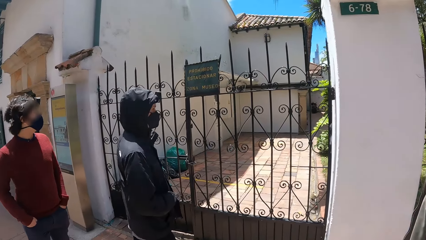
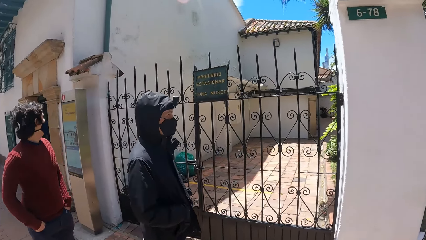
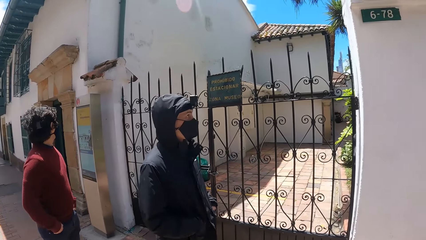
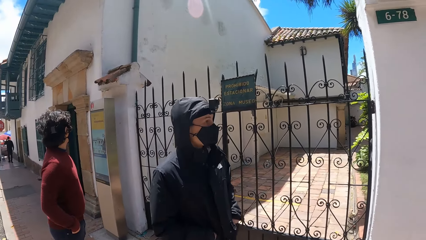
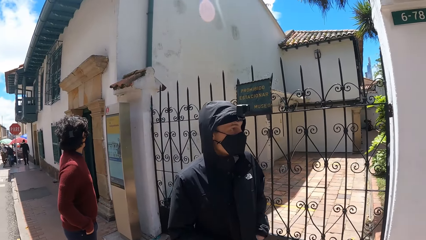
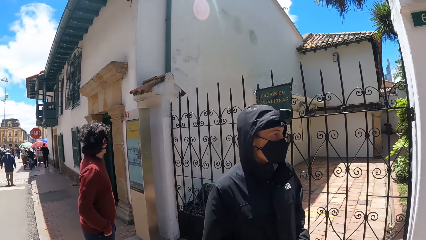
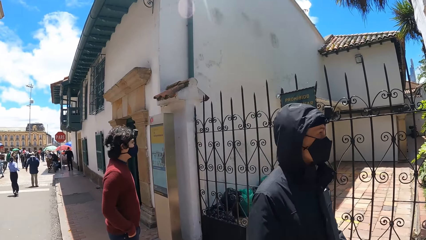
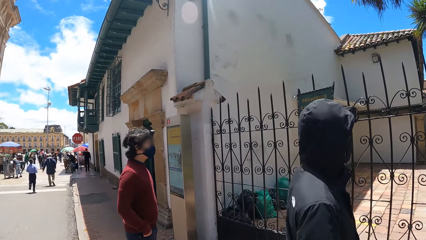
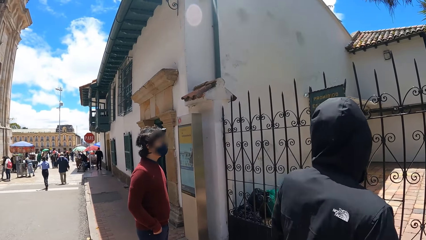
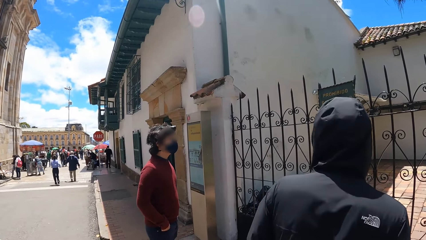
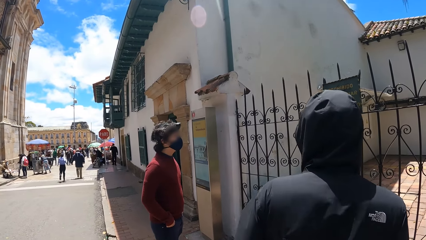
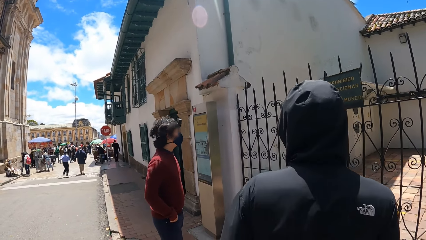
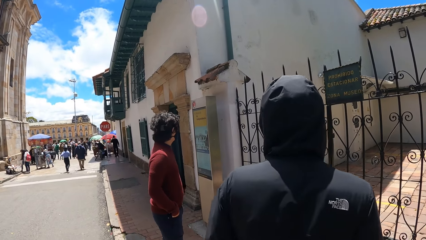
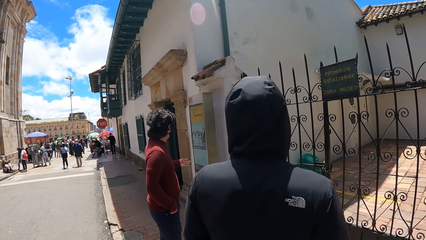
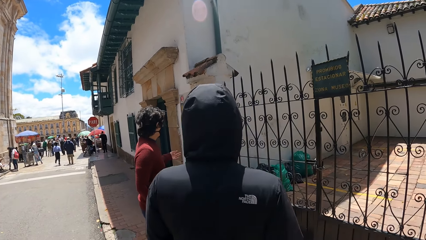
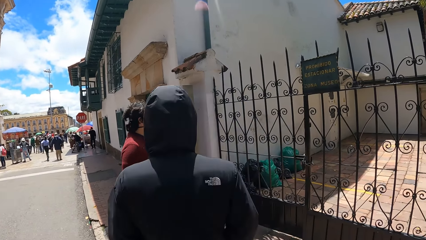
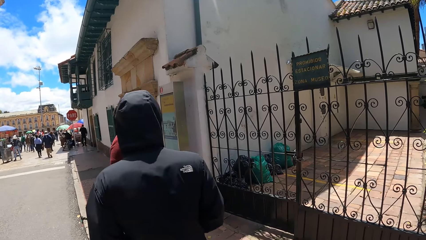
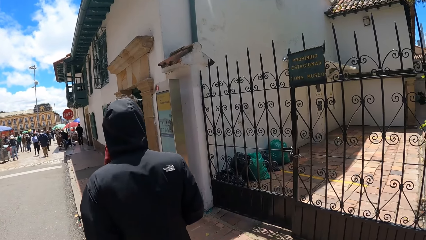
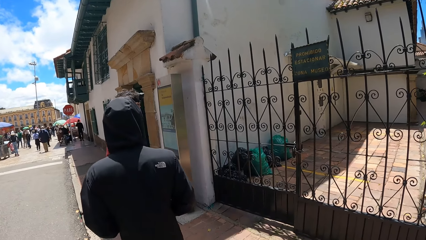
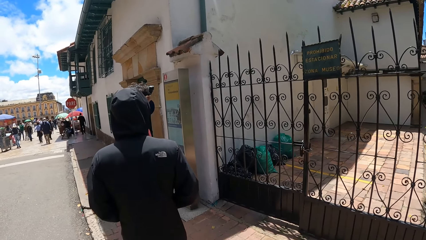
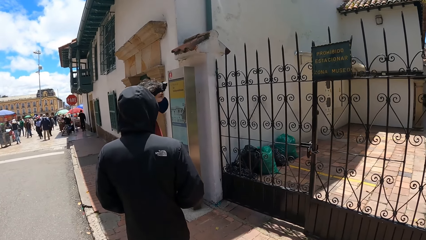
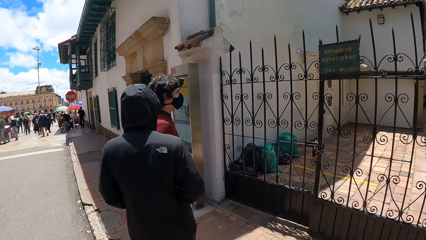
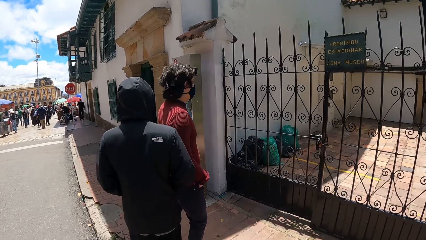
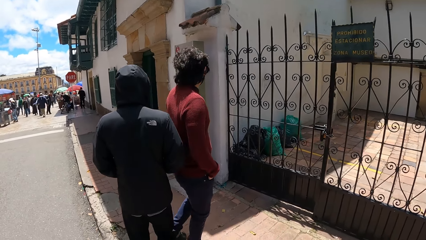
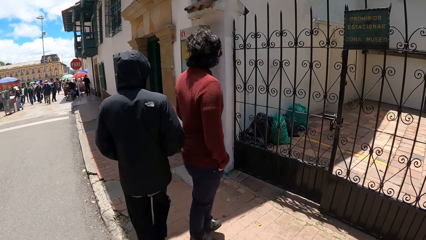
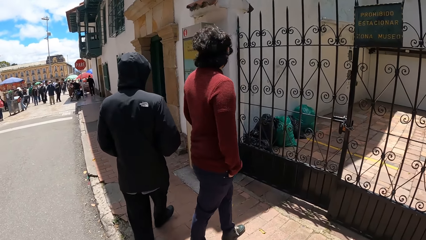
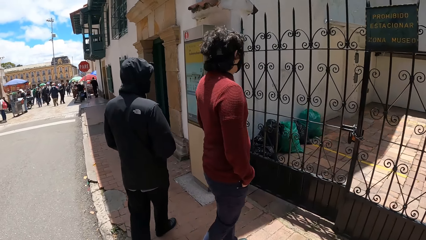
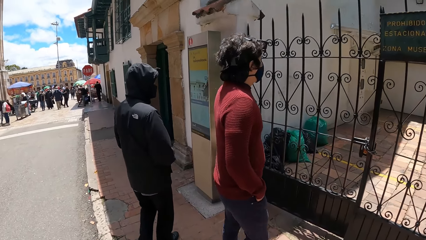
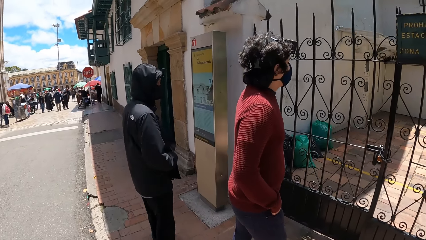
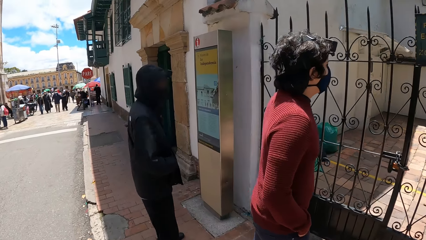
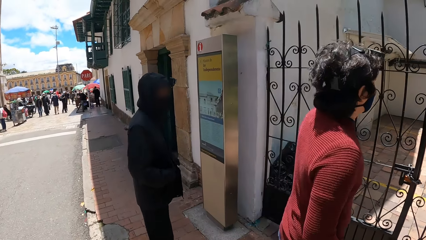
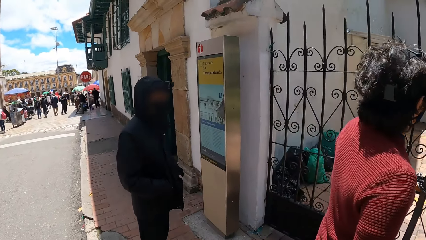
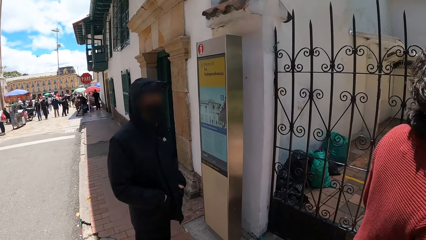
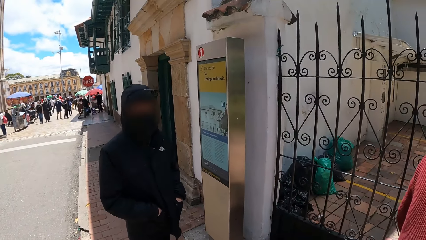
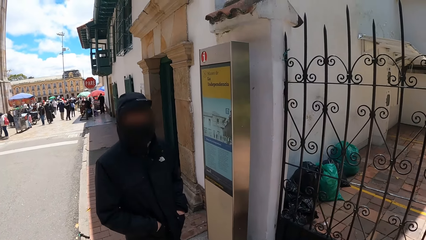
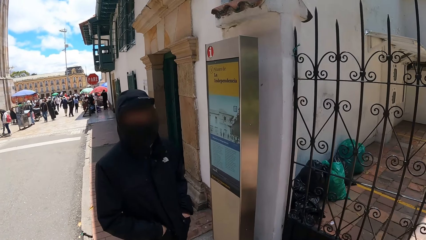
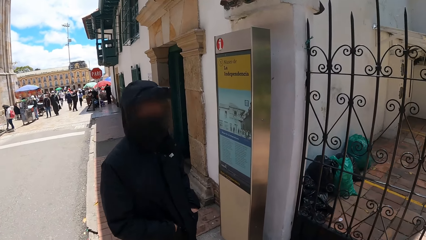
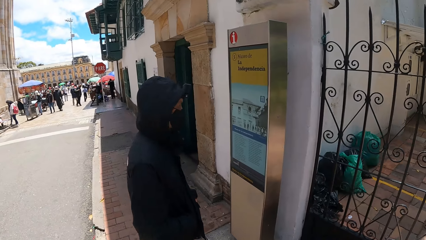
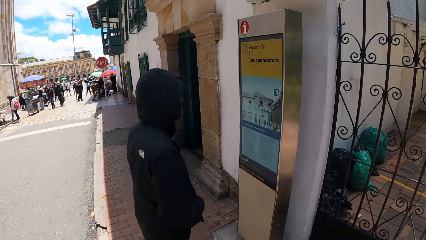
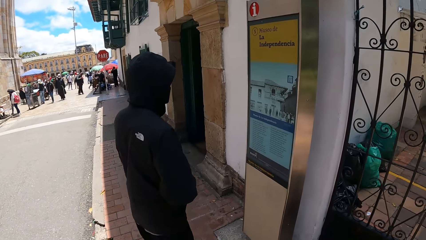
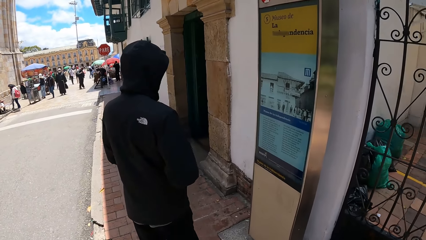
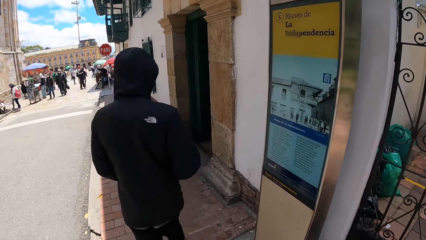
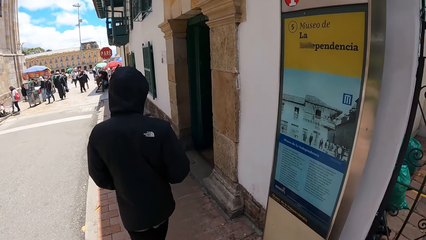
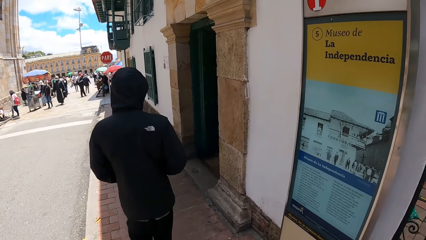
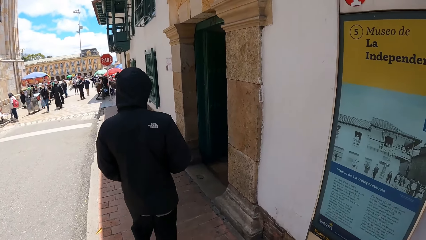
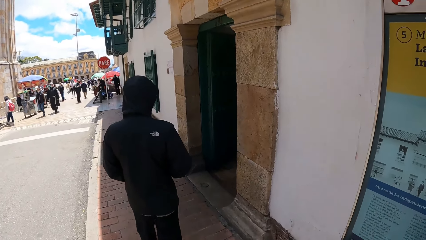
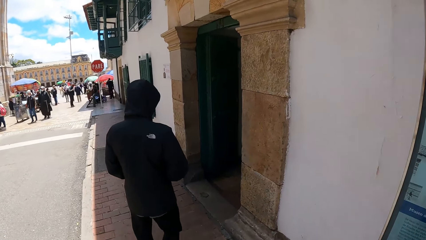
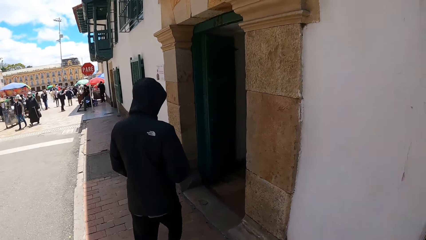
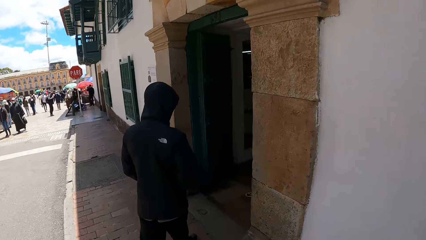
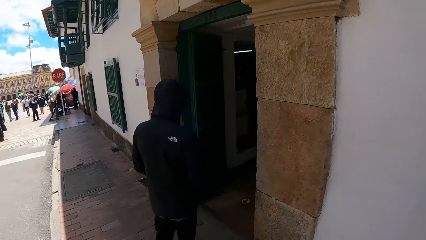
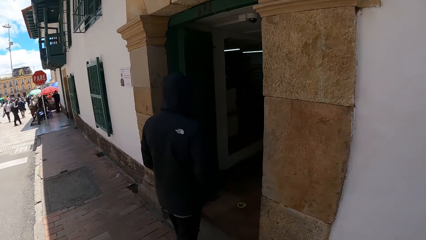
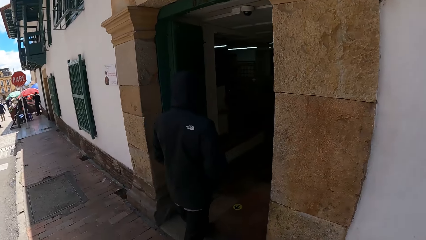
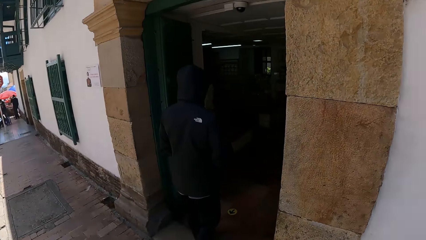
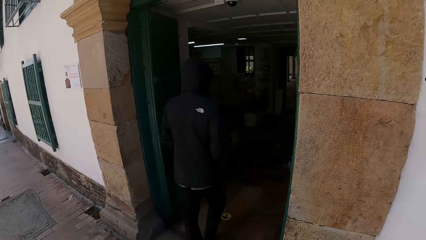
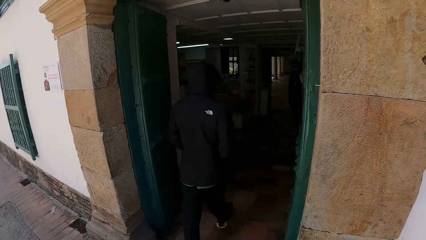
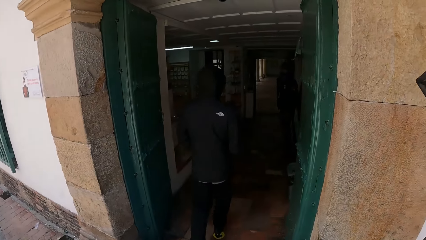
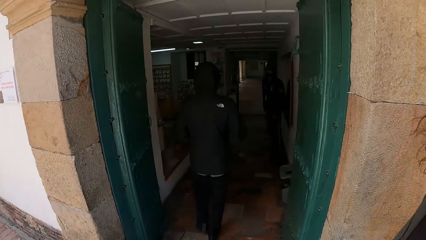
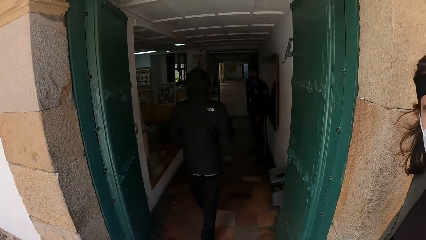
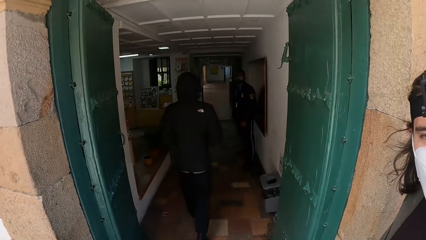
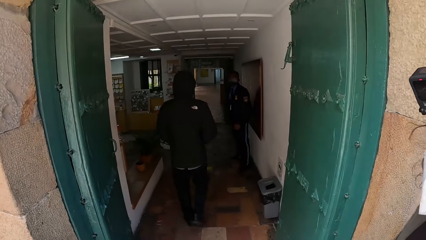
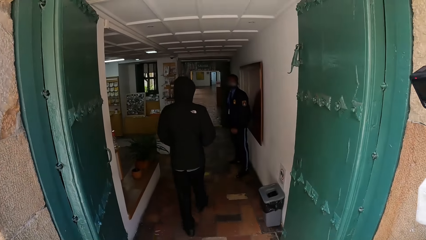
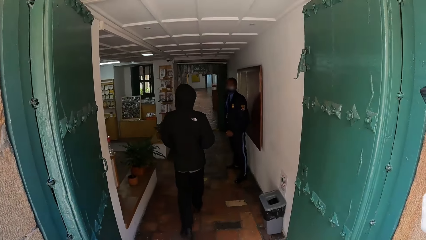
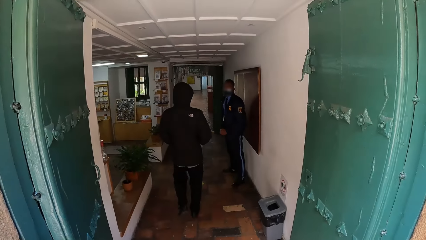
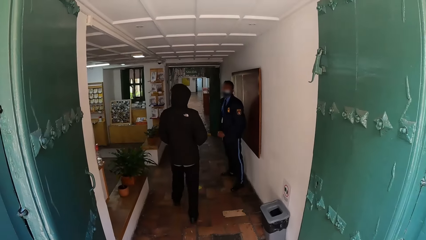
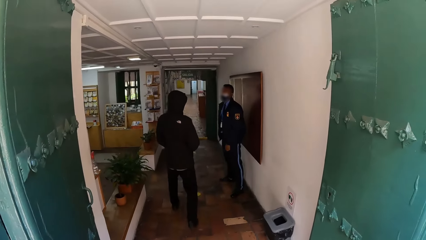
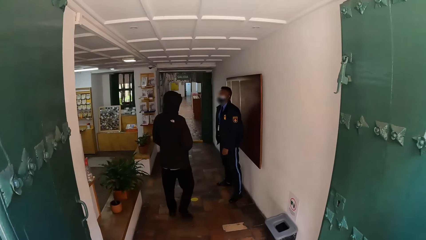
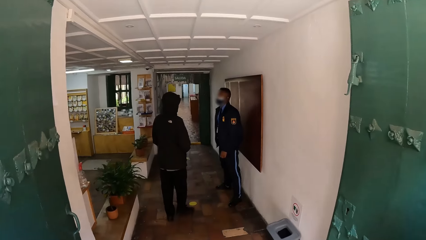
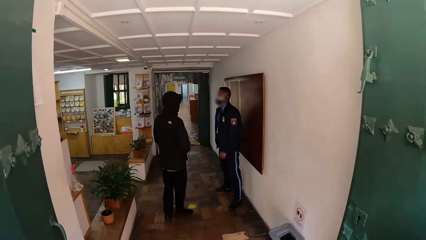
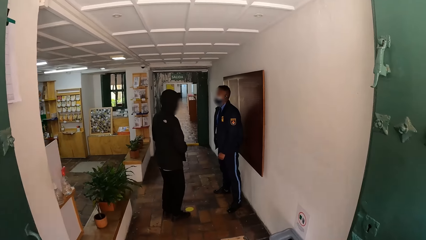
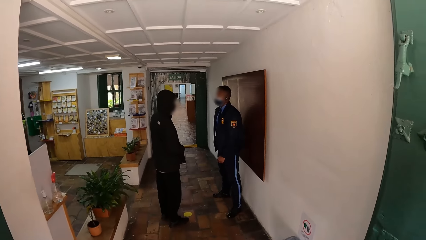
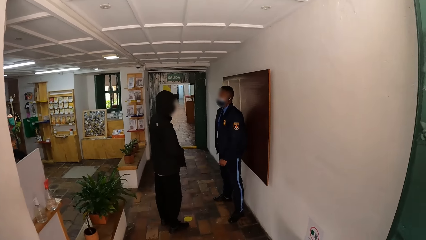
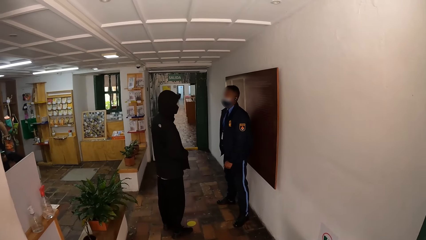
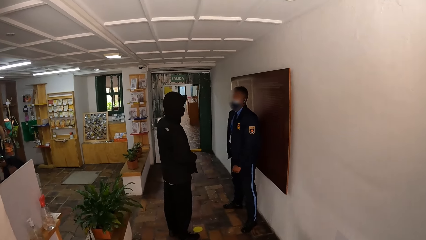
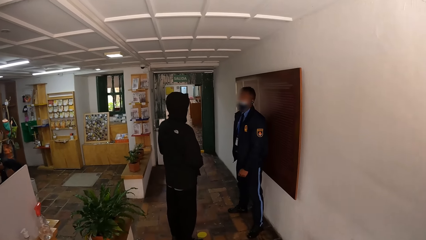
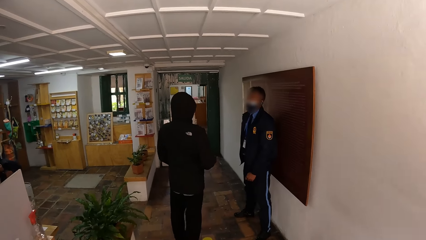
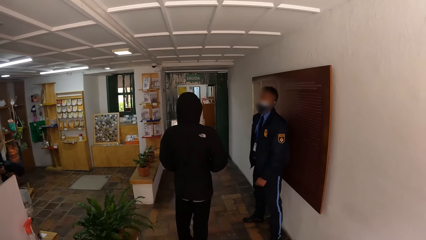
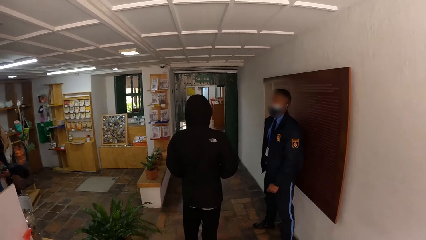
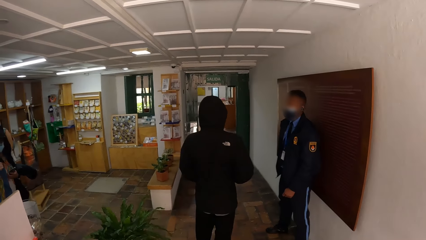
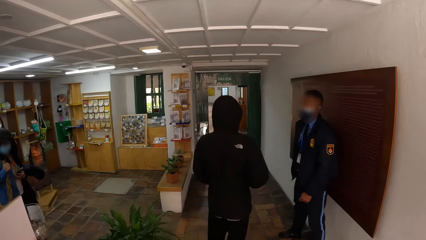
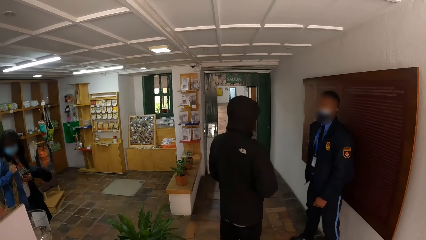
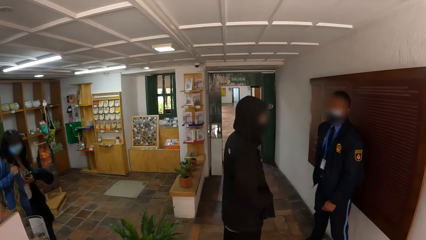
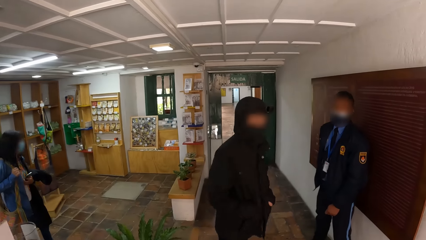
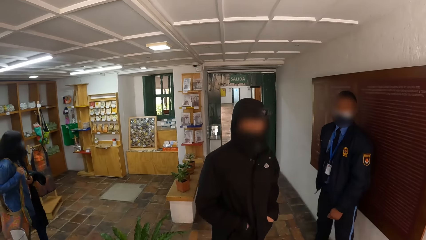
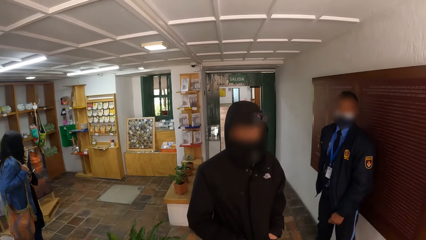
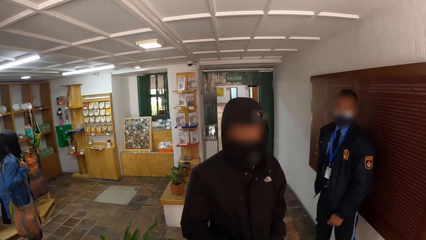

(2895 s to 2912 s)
The camera wearer stops. They look around. They walk. The third man enters a building and interacts with a man. The camera wearer enters the building with the fourth man and the fifth man.
